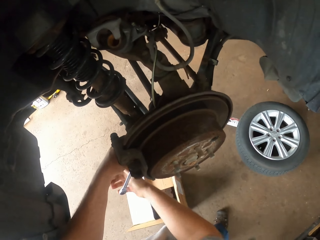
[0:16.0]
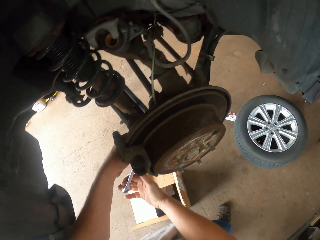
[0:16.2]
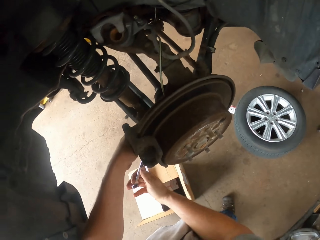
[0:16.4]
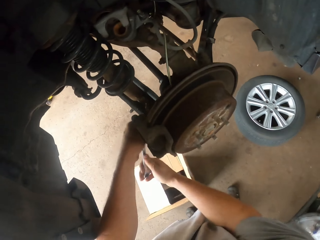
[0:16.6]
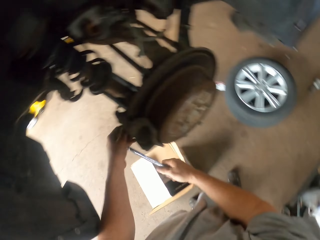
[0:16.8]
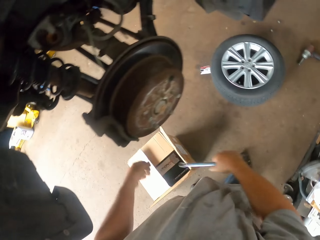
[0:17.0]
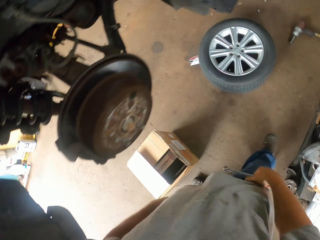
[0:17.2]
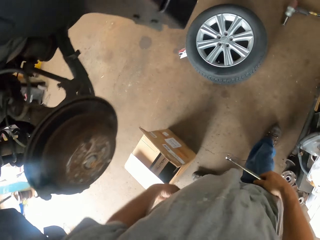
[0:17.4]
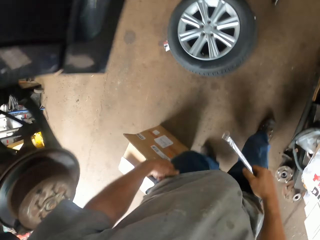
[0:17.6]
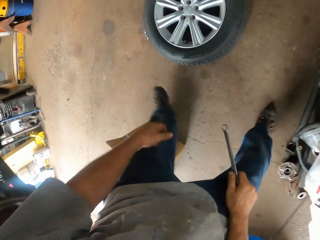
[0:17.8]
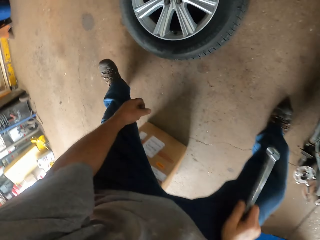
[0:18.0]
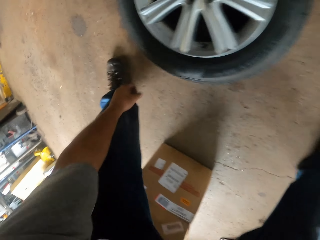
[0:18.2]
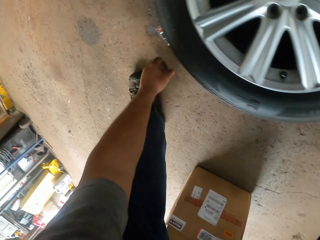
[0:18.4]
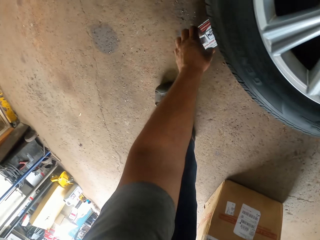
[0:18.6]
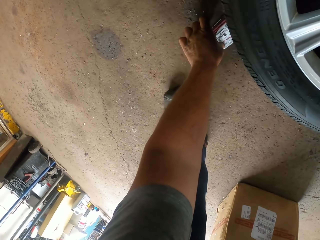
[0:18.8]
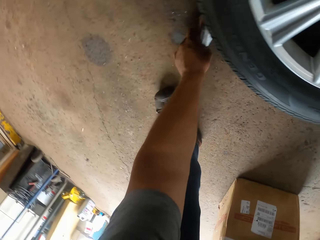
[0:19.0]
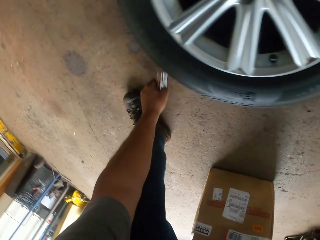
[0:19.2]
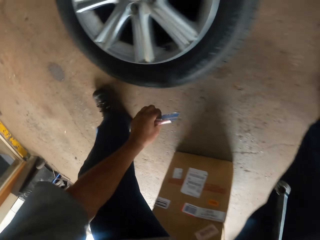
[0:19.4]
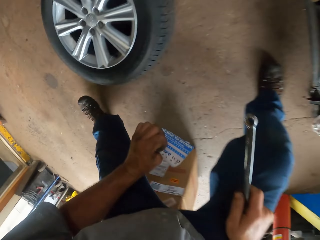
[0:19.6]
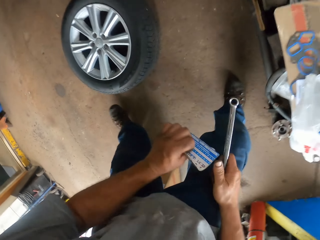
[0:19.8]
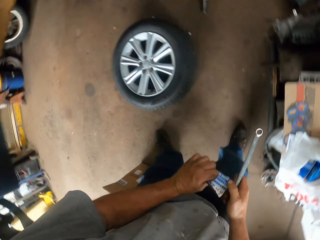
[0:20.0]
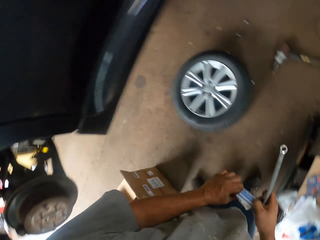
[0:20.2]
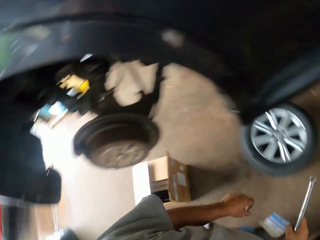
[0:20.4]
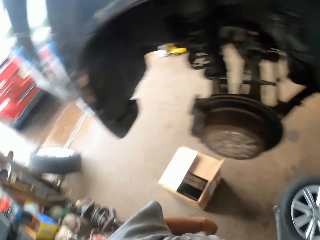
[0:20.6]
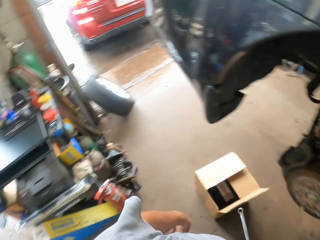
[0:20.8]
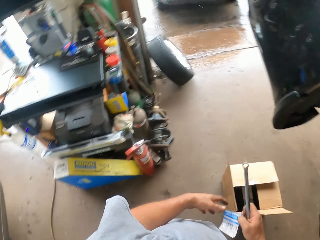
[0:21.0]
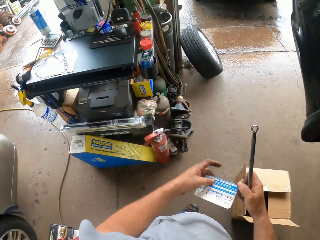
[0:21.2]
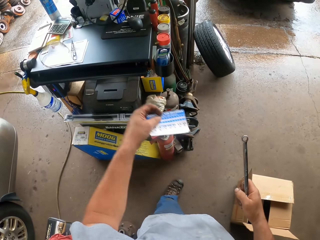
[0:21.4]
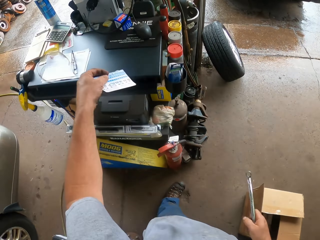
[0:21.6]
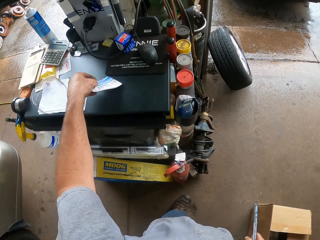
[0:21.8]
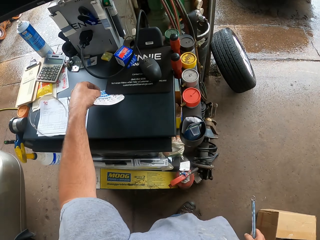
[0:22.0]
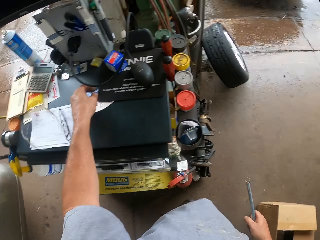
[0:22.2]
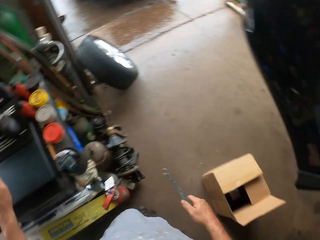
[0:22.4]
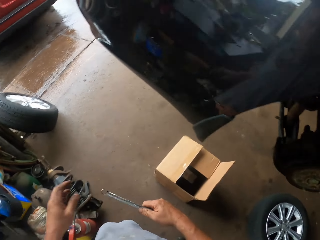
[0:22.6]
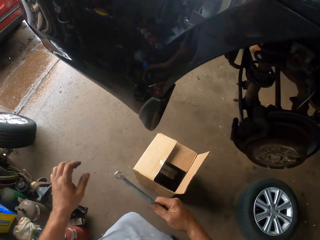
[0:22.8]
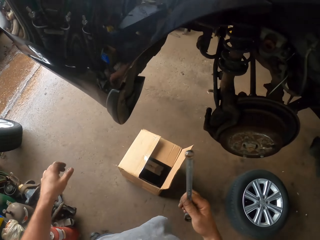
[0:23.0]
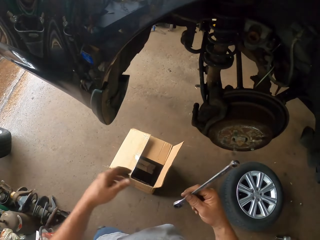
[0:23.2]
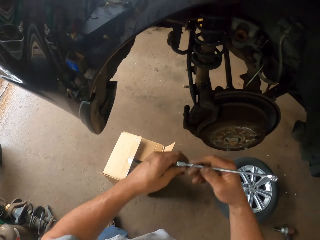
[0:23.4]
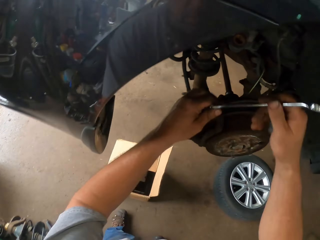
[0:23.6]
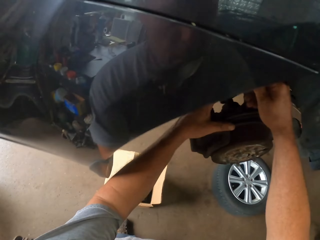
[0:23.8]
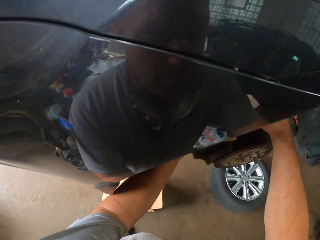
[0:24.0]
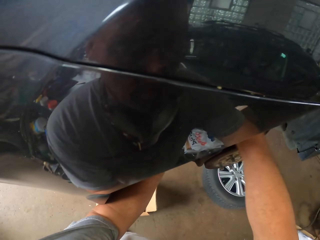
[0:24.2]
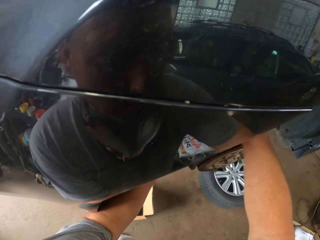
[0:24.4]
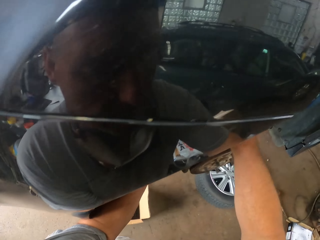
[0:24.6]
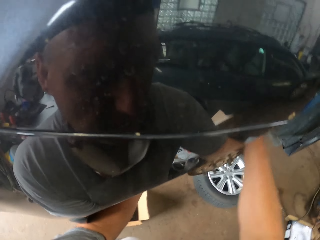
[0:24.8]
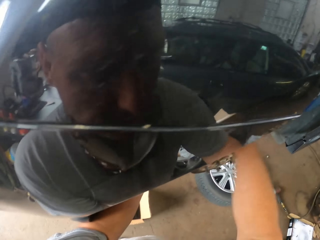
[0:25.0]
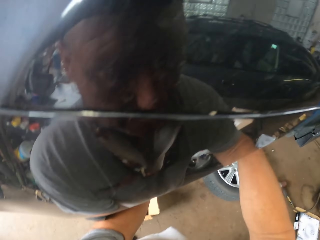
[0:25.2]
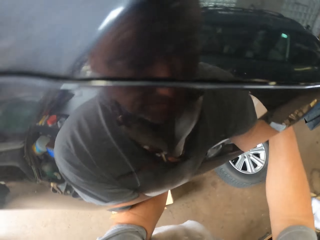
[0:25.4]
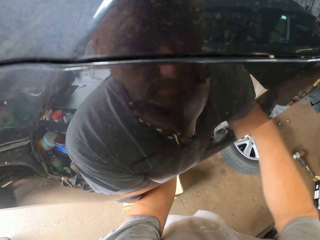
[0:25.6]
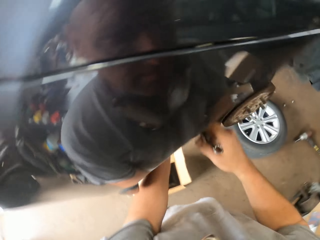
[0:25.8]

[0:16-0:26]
The camera wearer holds a spanner. They take a paper. They put the paper on a table. They adjust the wheel hub.

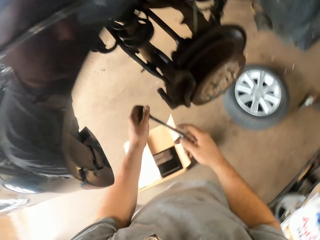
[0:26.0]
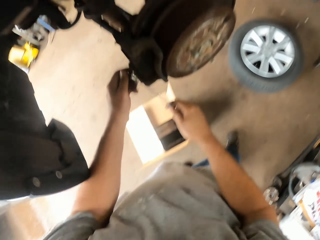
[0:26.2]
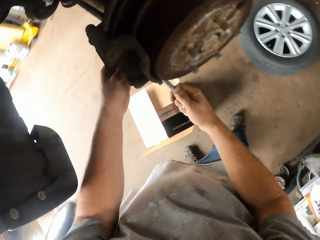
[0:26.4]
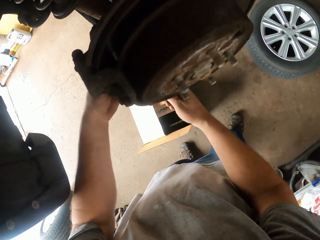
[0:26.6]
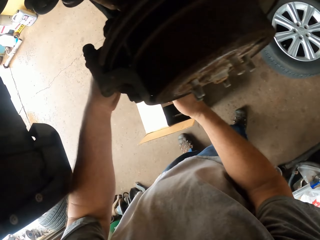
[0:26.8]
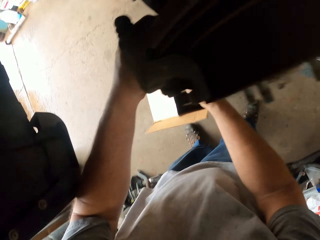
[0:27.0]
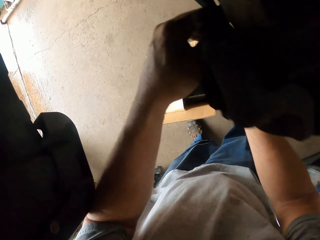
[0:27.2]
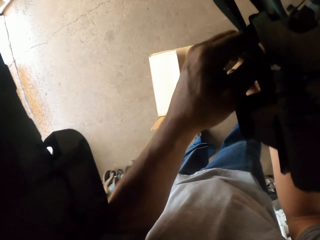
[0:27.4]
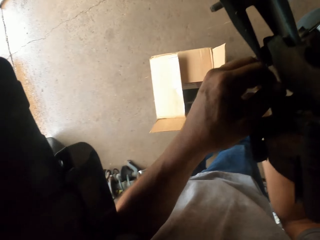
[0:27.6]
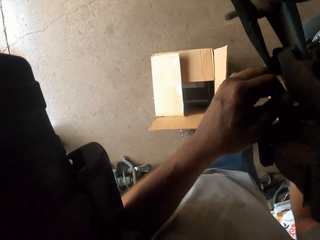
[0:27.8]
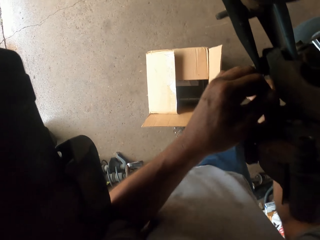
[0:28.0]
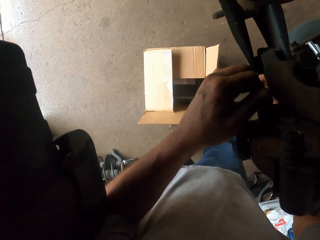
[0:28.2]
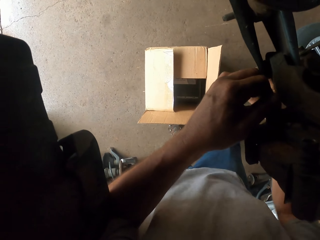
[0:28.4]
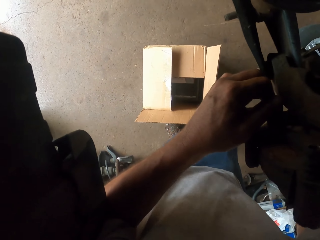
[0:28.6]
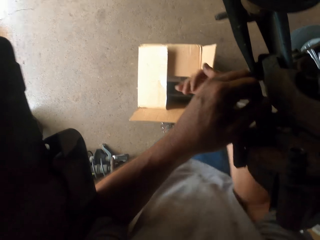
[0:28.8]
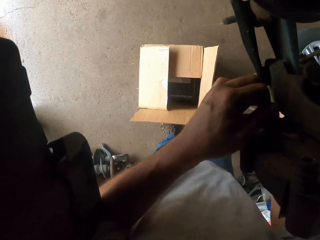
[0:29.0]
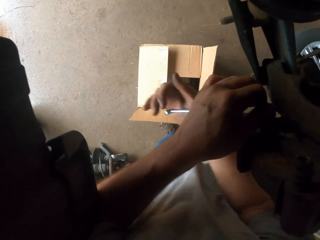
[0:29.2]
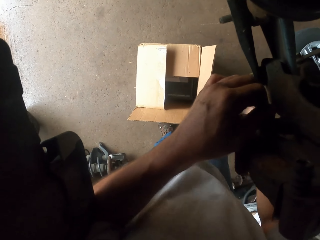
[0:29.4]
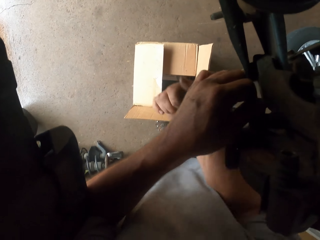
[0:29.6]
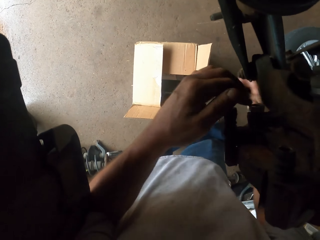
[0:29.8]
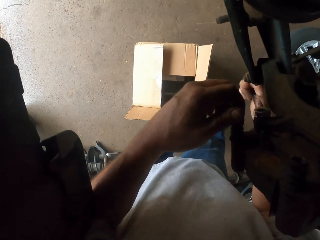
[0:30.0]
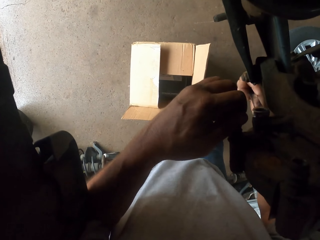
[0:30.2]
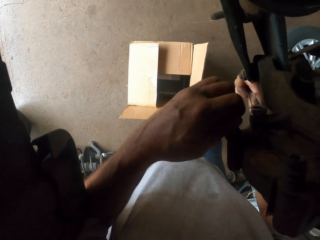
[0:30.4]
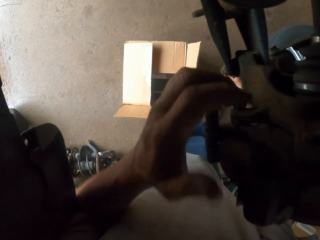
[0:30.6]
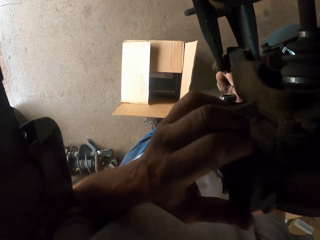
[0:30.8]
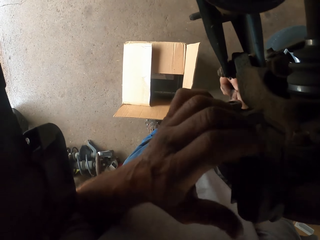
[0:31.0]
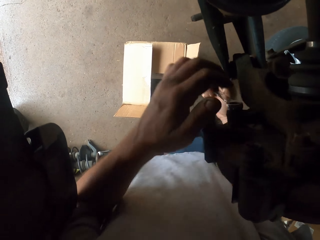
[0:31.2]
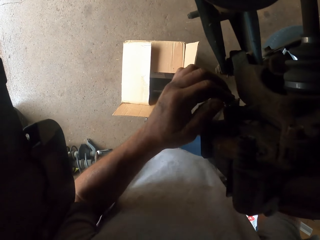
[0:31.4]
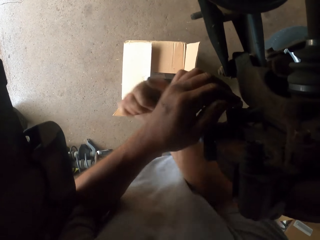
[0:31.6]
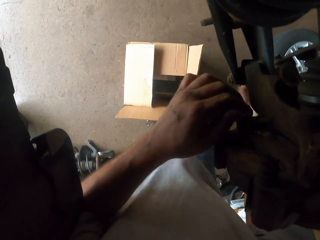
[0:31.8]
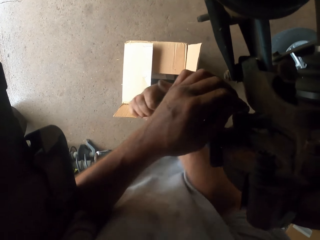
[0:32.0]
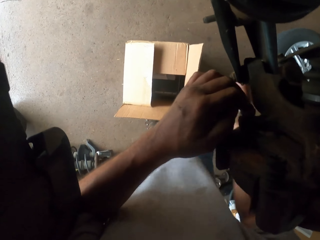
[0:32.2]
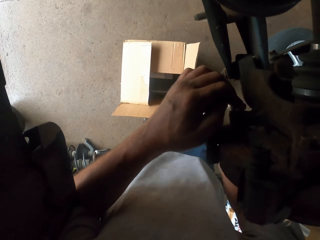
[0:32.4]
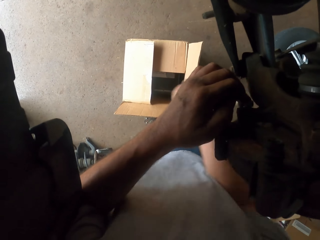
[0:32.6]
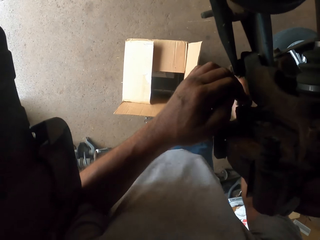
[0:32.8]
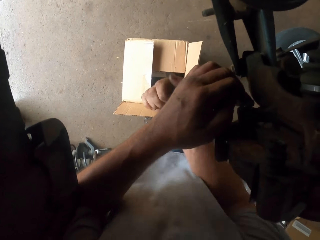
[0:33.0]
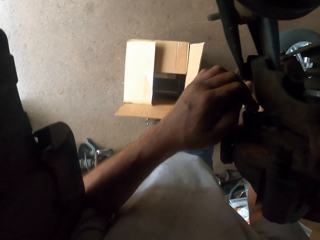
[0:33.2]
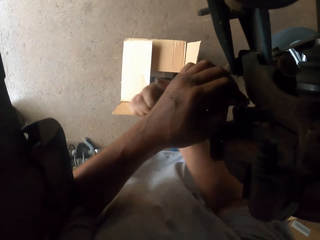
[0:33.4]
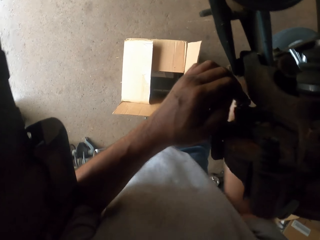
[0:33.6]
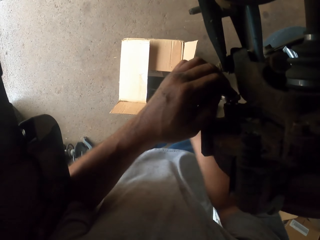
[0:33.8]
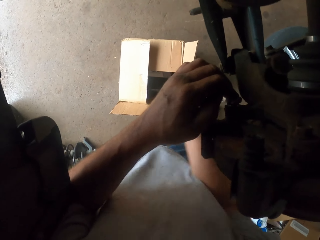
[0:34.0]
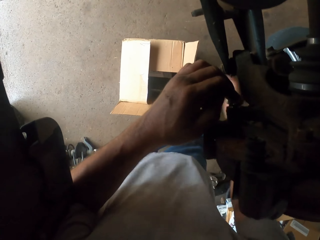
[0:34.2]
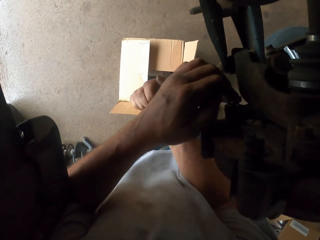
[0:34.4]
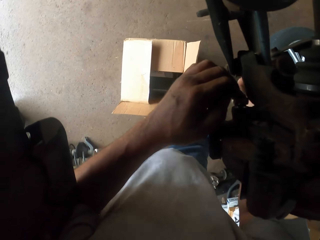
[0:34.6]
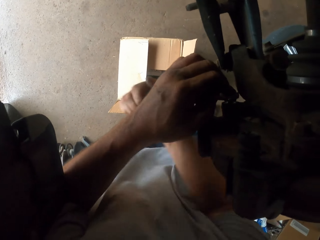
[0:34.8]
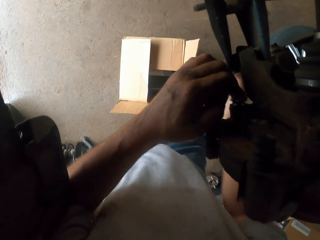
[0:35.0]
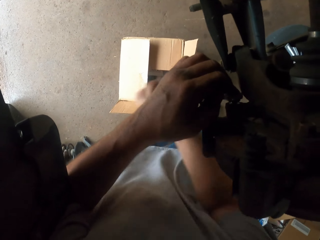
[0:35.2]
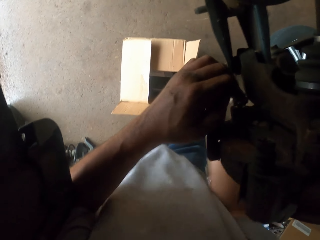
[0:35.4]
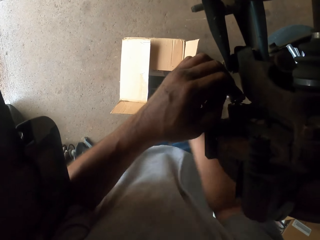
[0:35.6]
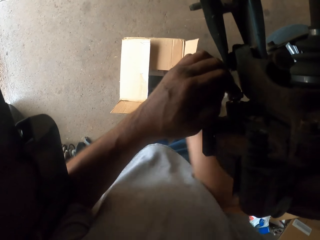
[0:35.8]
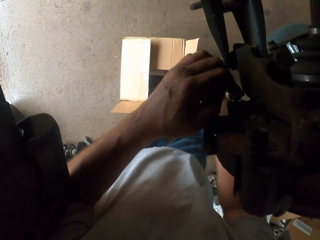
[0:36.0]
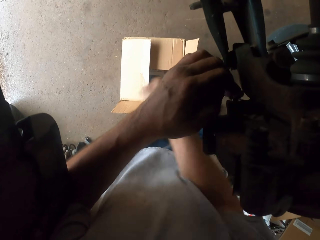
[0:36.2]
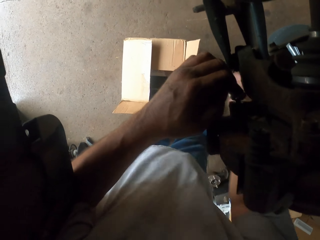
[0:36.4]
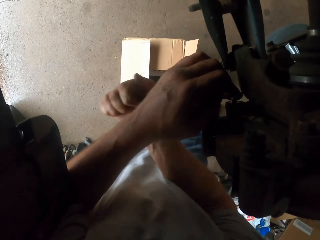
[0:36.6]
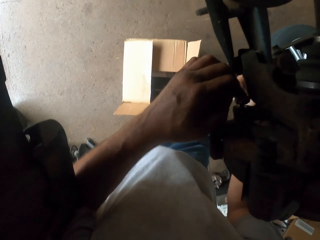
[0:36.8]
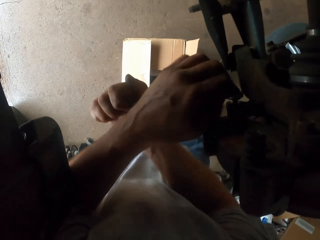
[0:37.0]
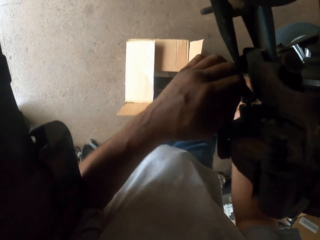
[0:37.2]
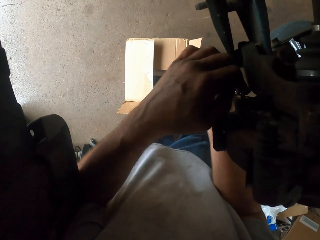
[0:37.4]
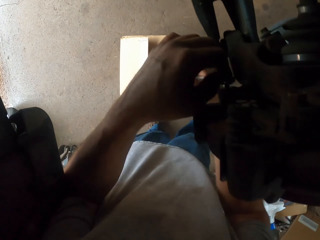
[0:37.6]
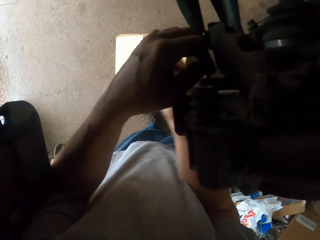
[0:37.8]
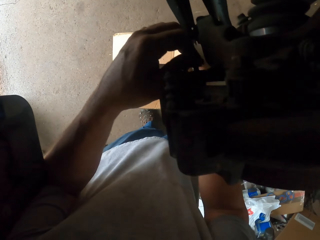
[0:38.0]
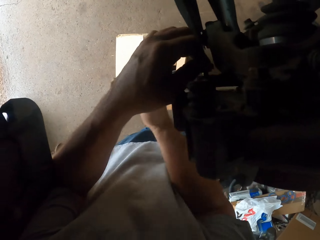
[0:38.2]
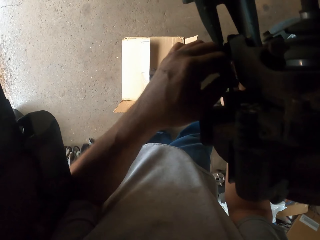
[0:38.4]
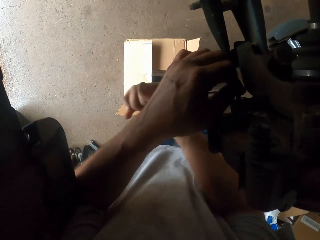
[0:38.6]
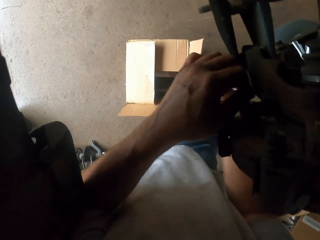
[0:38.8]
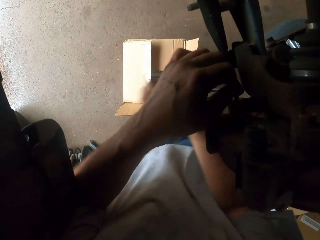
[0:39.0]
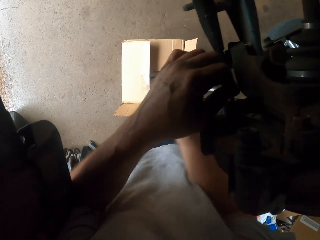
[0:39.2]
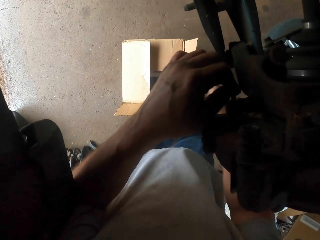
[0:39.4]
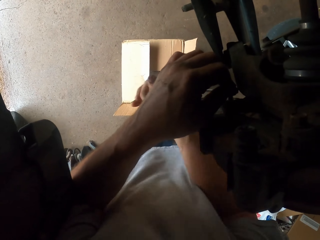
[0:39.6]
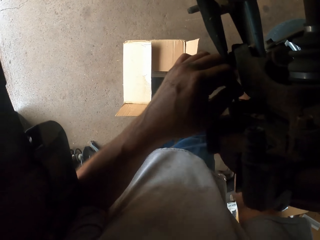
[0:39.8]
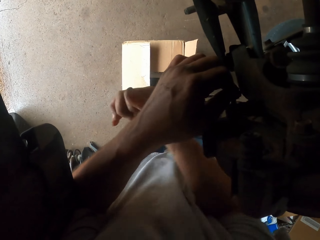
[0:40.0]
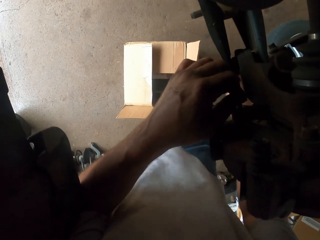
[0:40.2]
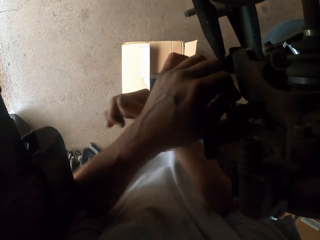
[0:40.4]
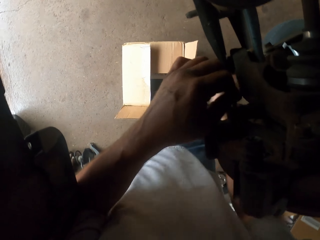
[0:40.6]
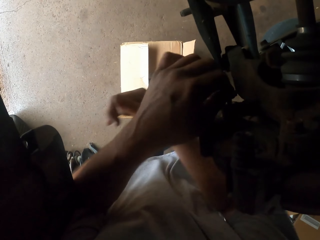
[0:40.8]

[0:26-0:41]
The camera wearer tightens the nut.
